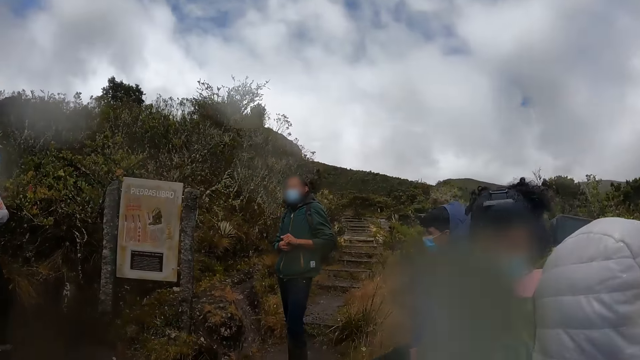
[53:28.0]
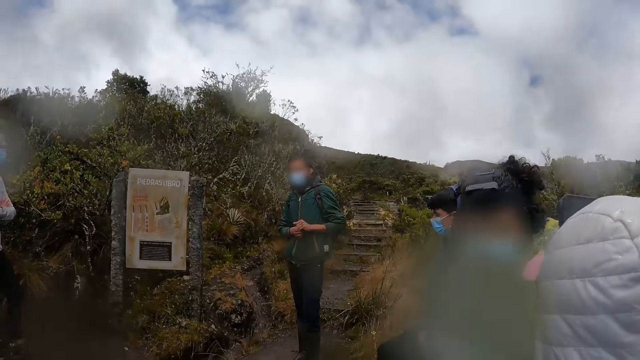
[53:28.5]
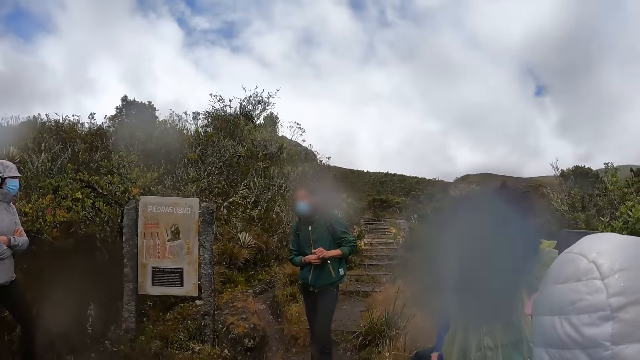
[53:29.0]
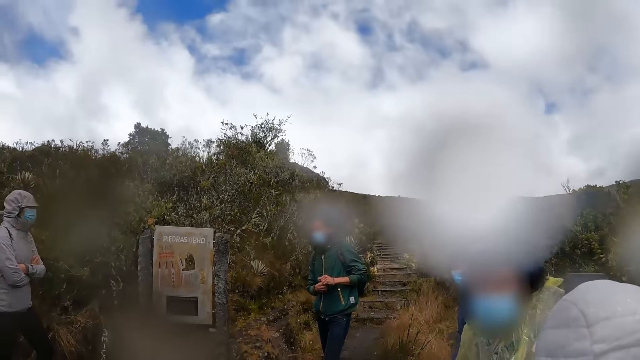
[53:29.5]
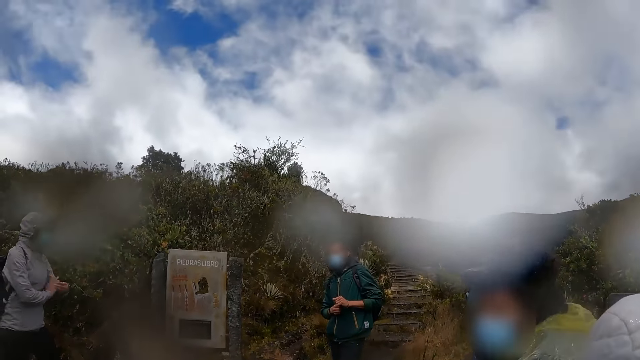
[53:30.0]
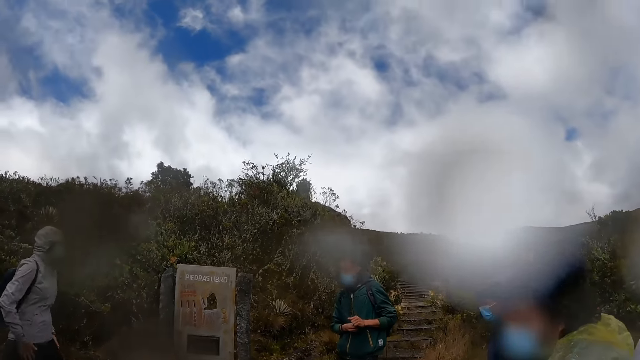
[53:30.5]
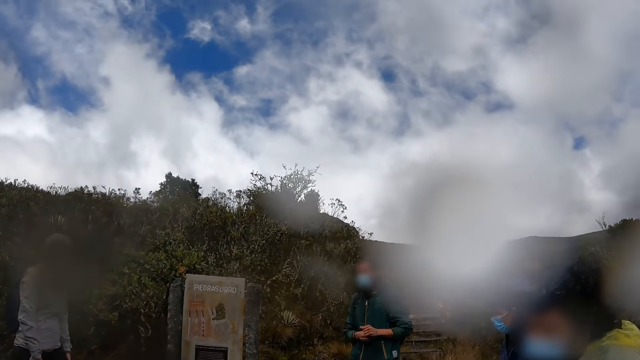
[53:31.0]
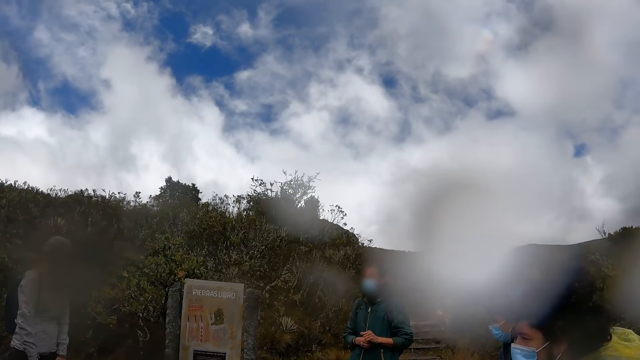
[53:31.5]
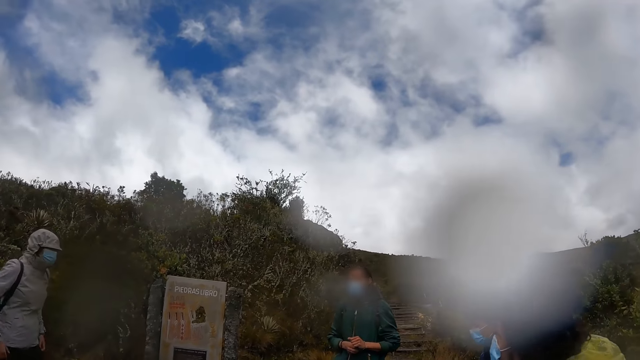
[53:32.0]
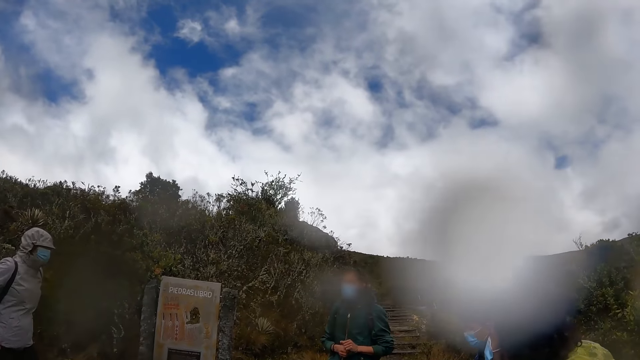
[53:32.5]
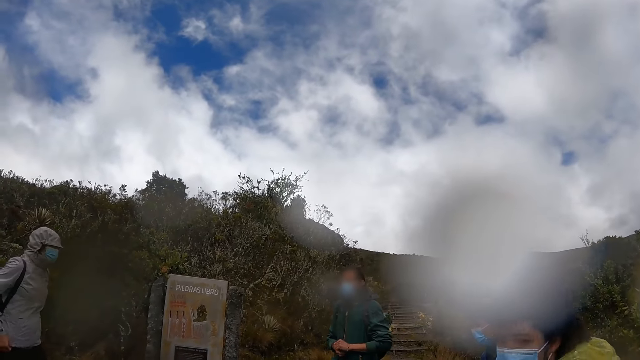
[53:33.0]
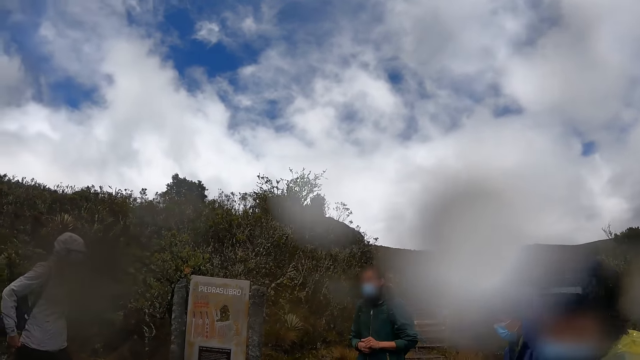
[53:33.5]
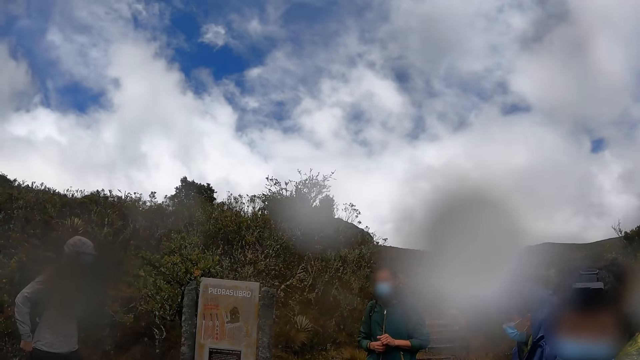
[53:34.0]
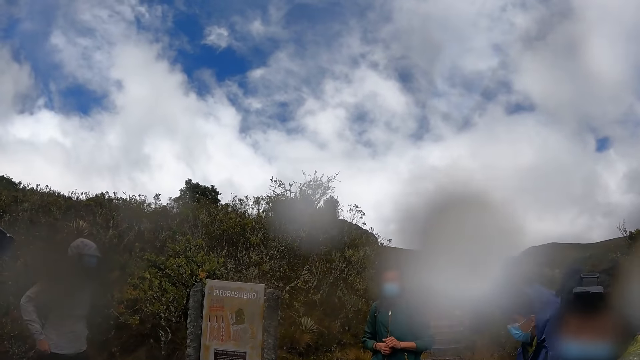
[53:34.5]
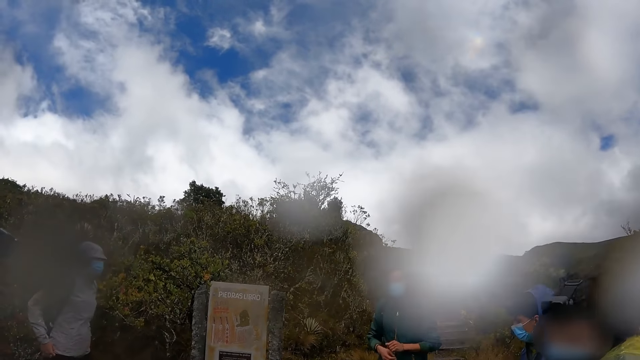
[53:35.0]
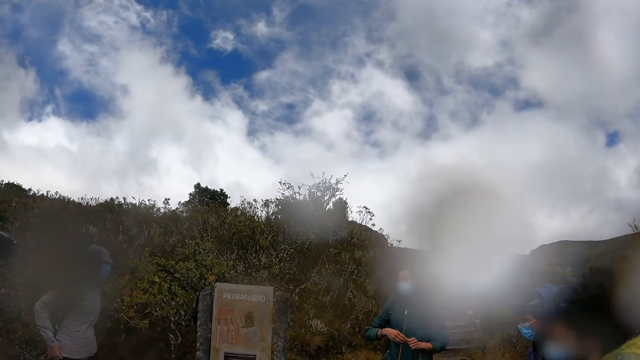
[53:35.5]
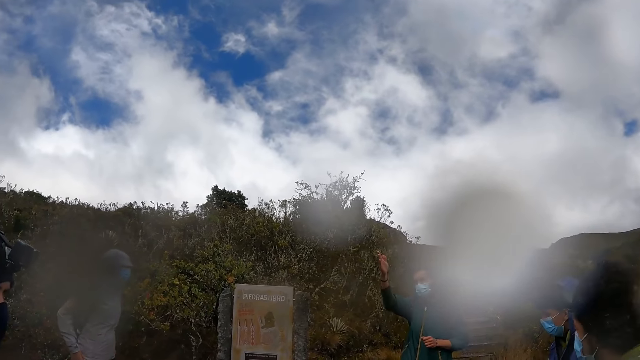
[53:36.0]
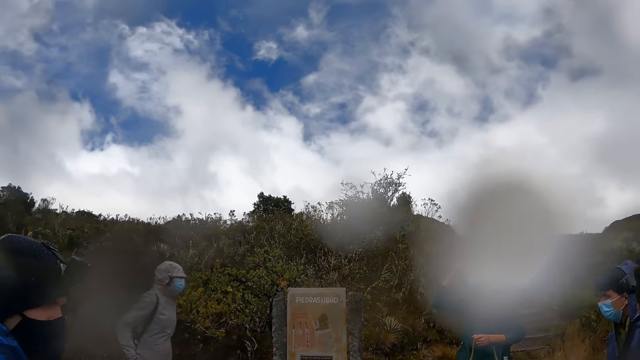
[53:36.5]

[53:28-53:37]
A woman interacts with another woman. A man interacts with the team.

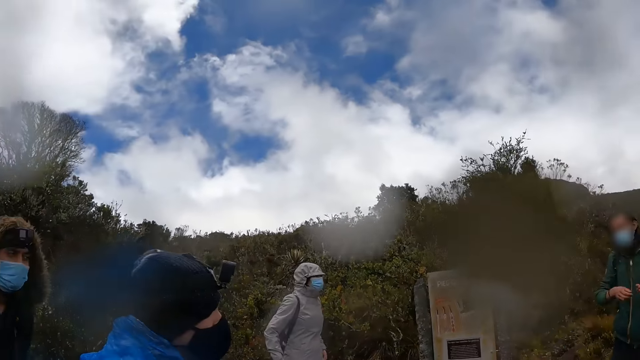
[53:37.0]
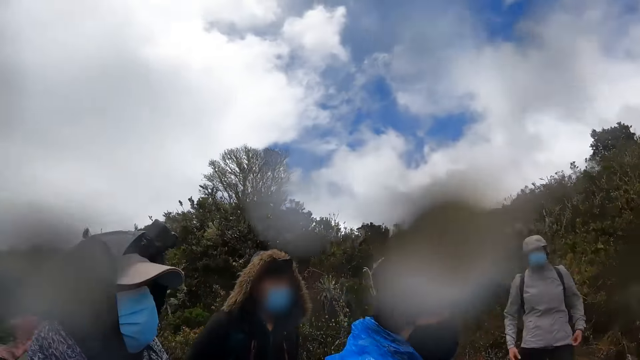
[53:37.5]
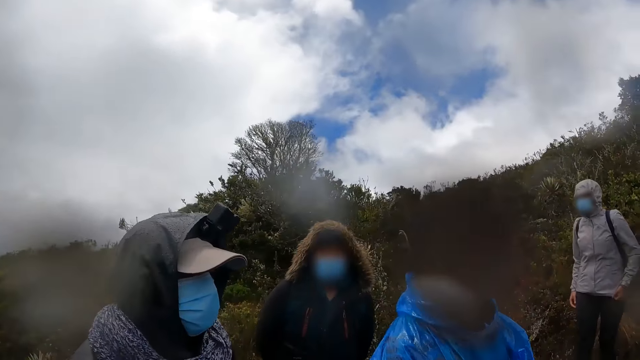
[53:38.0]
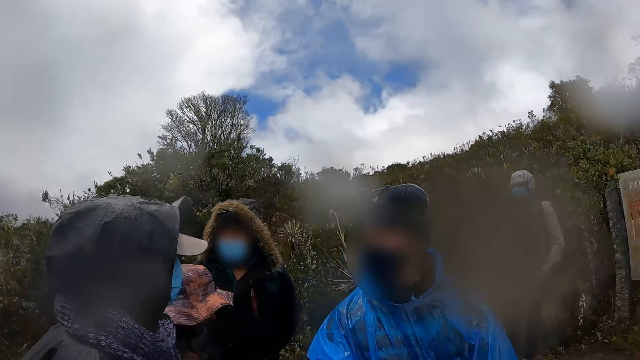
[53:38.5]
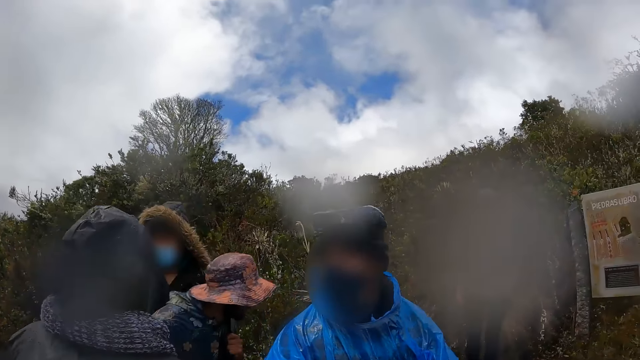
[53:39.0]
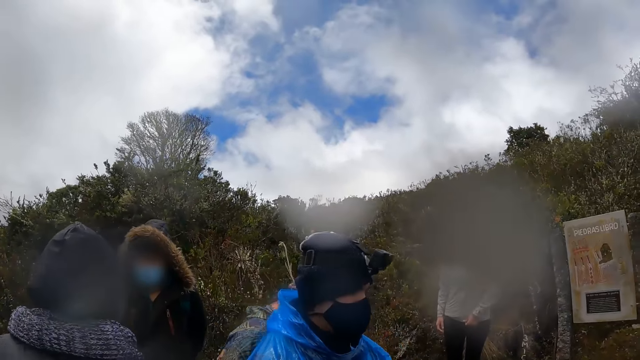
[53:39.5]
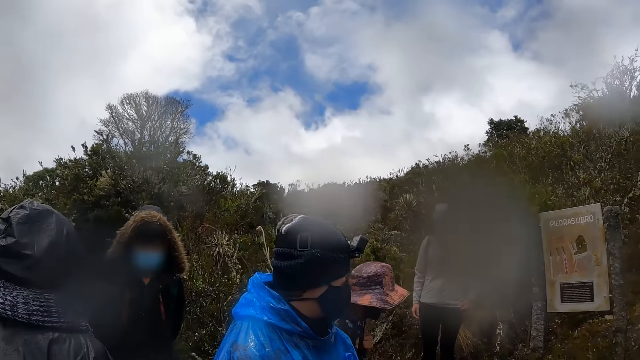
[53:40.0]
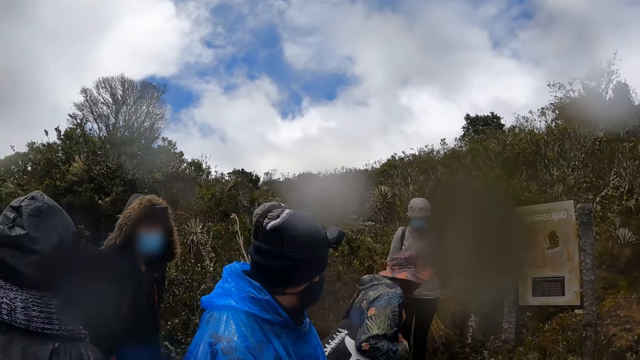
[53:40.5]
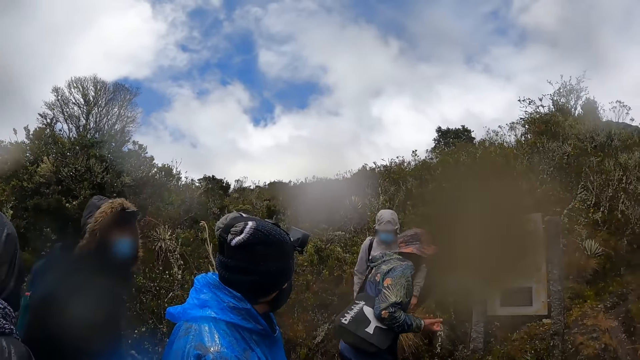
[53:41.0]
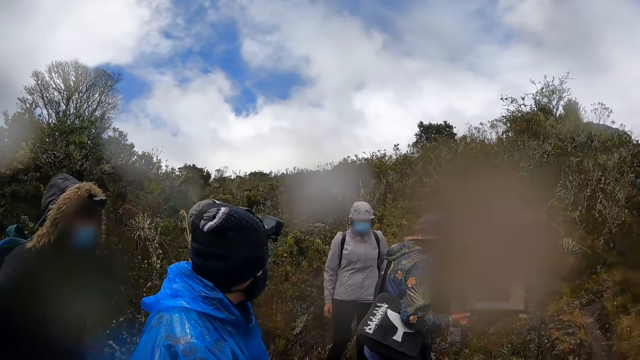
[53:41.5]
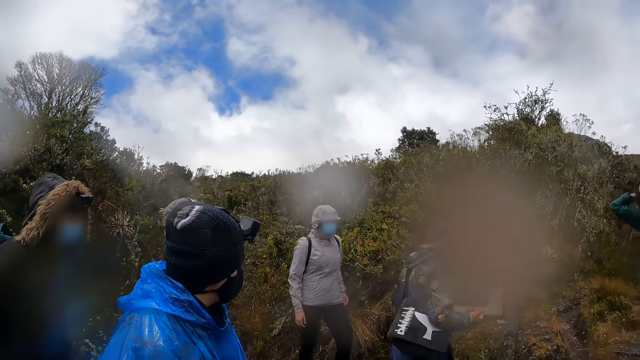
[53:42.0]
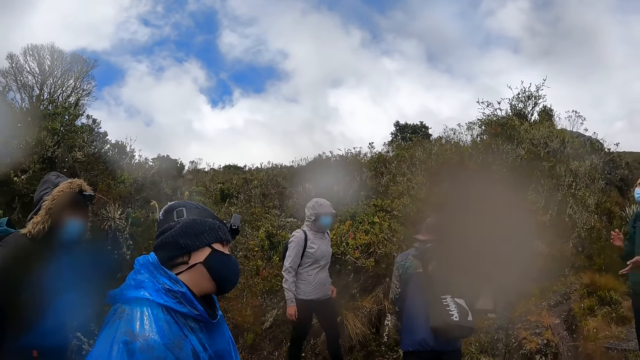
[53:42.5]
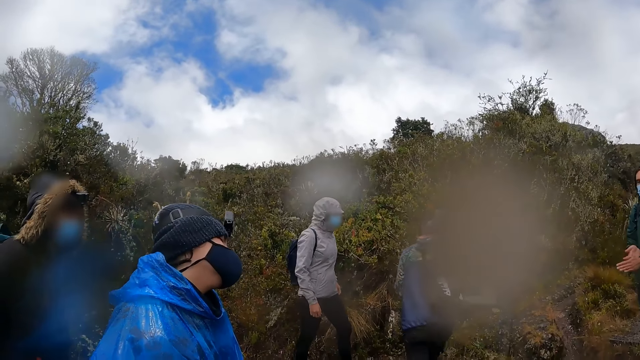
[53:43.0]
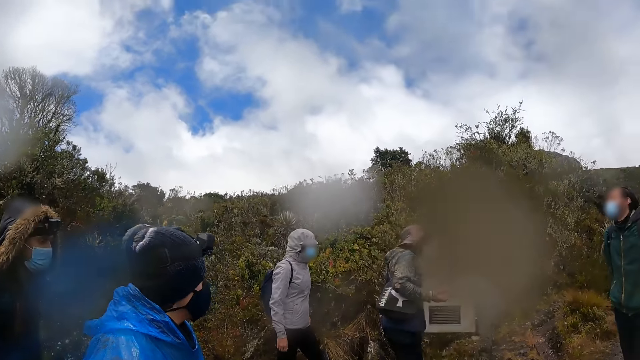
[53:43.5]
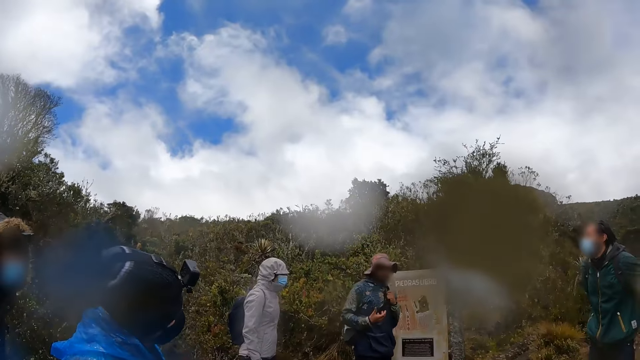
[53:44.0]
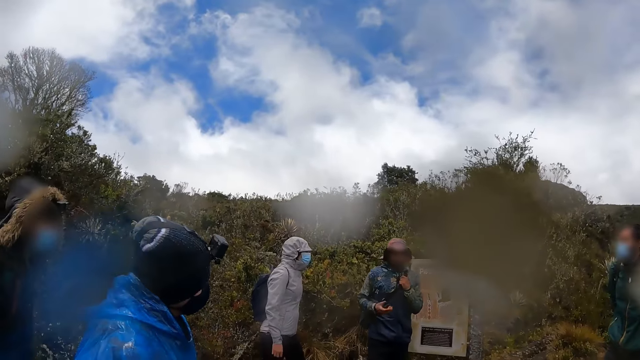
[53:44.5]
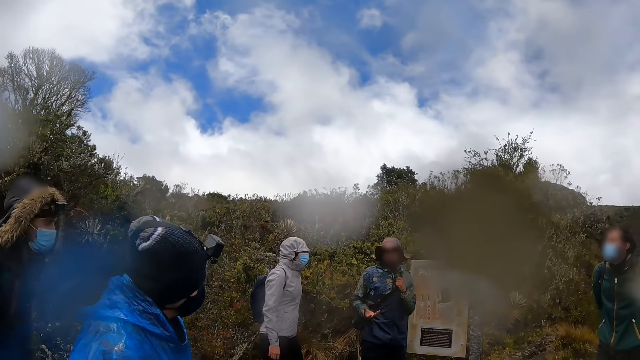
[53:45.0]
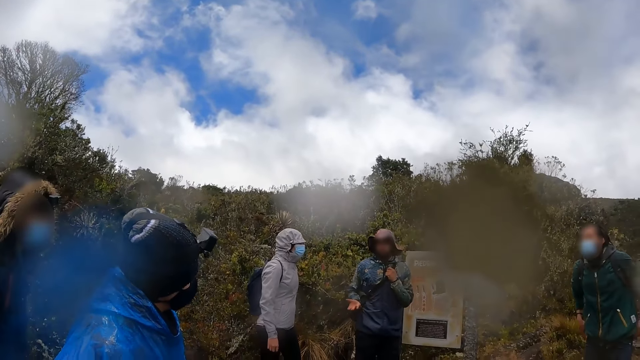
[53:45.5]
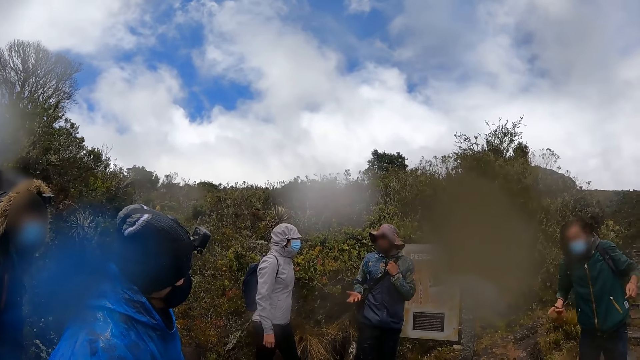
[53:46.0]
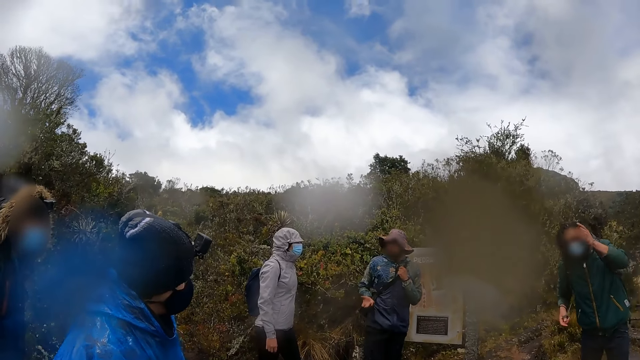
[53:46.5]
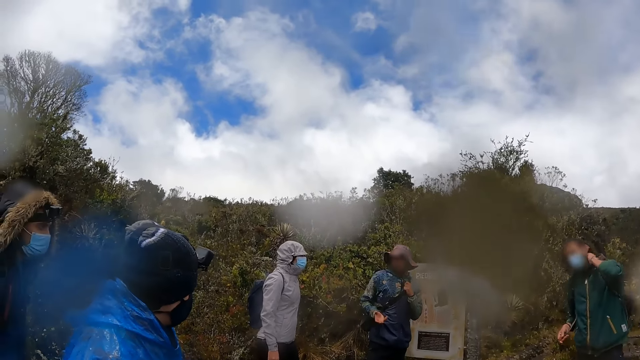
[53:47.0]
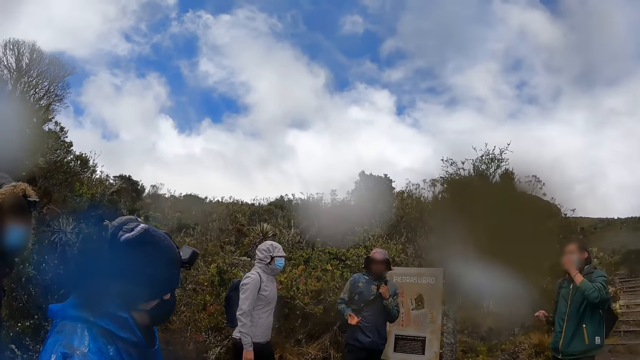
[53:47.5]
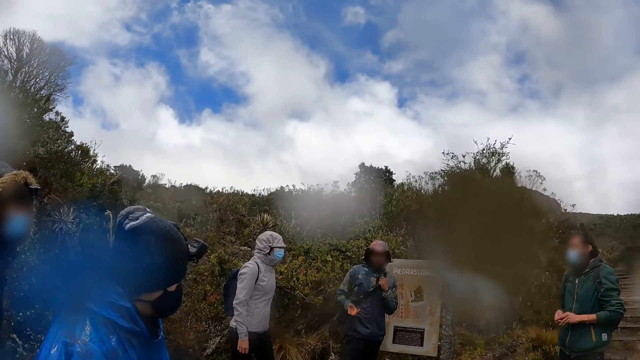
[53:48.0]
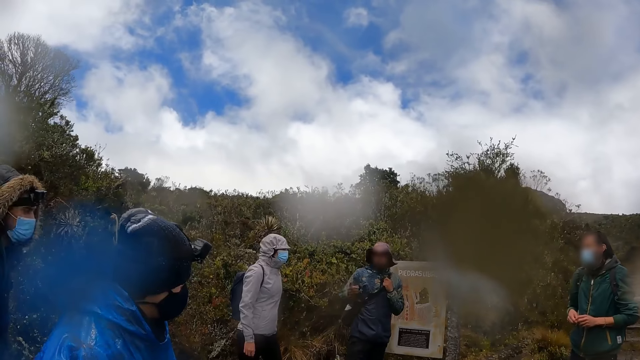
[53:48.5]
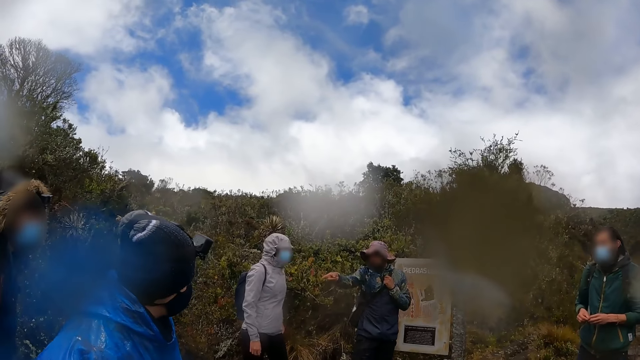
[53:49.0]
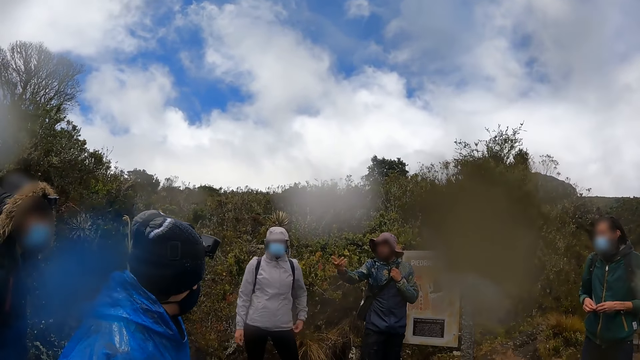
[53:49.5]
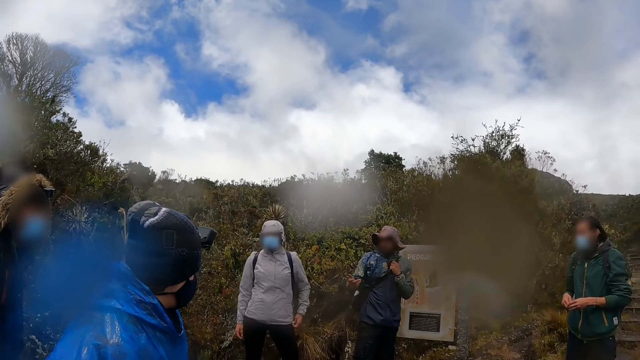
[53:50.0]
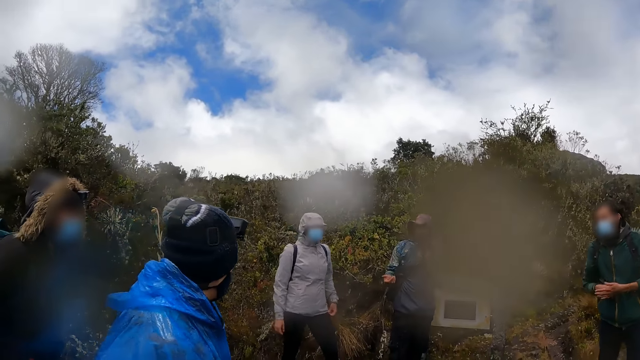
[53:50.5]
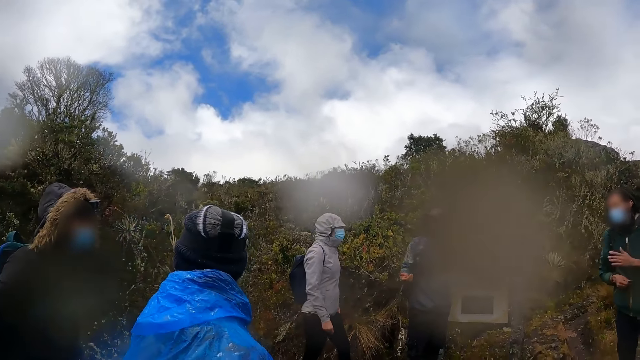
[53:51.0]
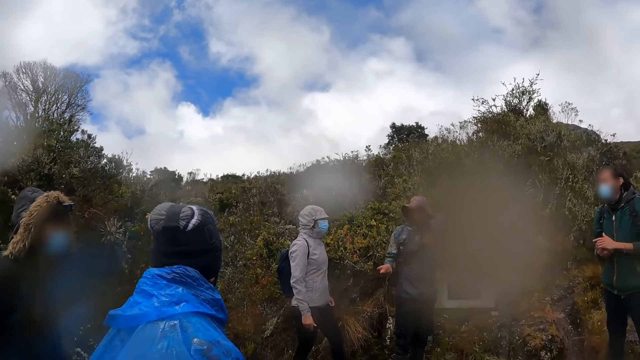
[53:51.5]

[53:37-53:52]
A man walks on the pavement. The man interacts with the camera wearer and the group of people. Another man tucks his hair at the back of his ear. The first man points his finger out. The other man moves his hands.
